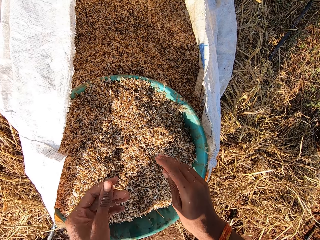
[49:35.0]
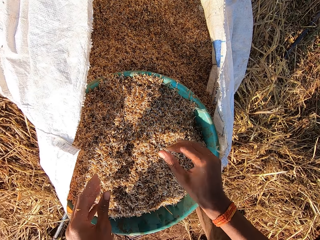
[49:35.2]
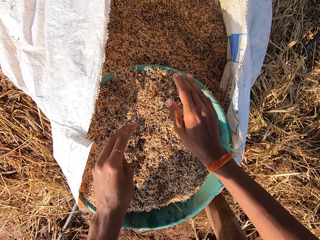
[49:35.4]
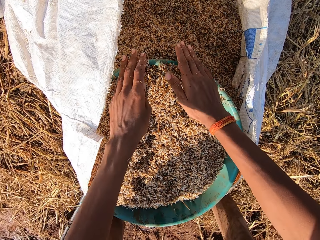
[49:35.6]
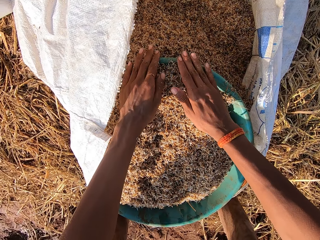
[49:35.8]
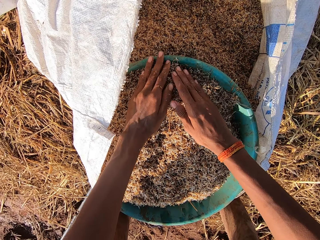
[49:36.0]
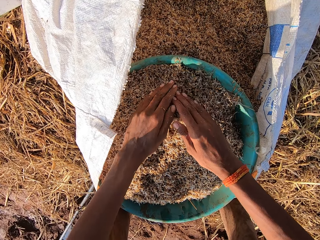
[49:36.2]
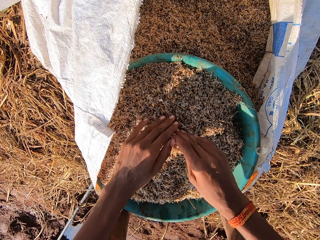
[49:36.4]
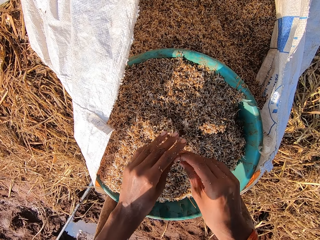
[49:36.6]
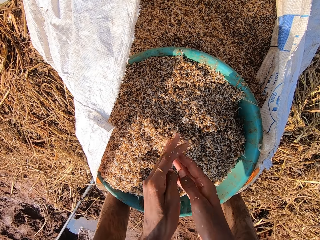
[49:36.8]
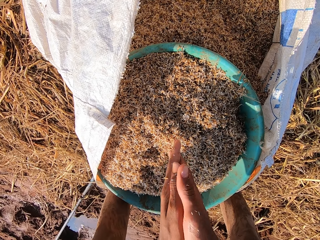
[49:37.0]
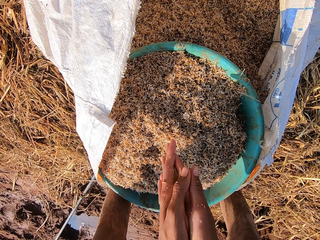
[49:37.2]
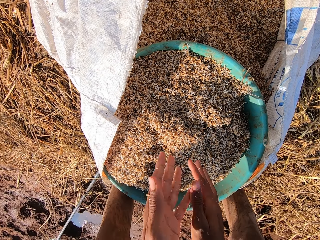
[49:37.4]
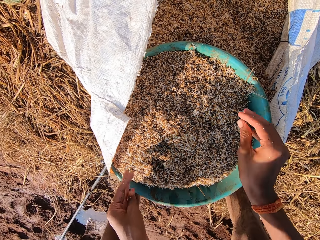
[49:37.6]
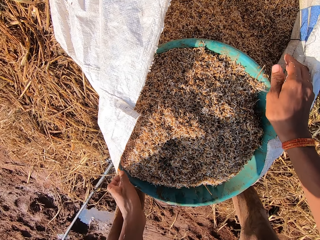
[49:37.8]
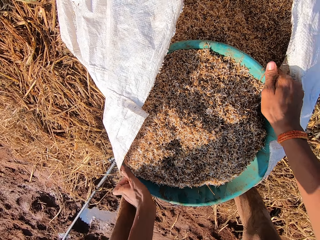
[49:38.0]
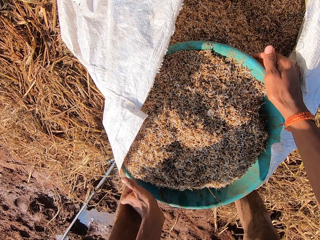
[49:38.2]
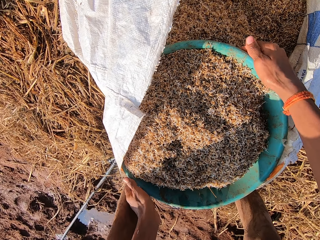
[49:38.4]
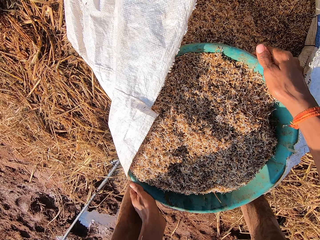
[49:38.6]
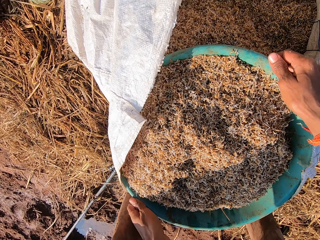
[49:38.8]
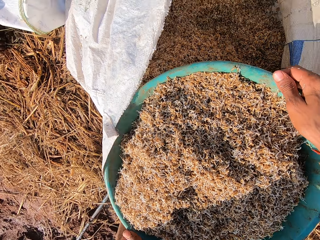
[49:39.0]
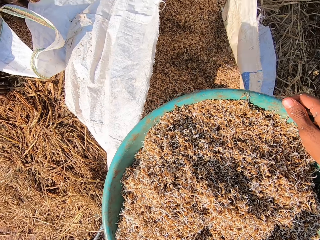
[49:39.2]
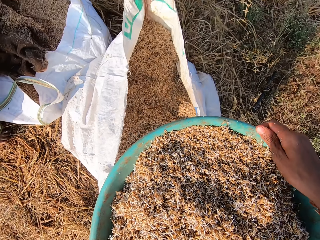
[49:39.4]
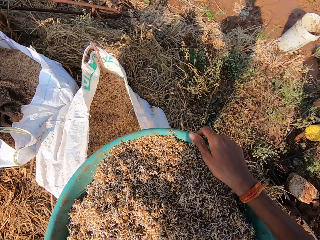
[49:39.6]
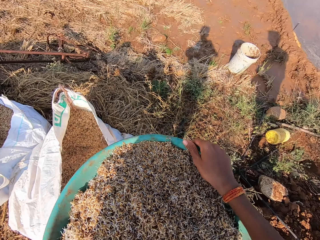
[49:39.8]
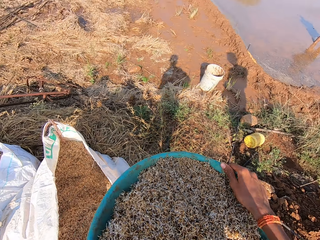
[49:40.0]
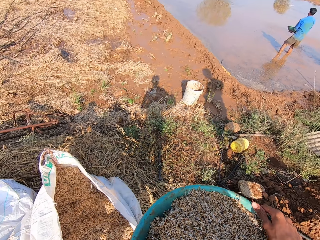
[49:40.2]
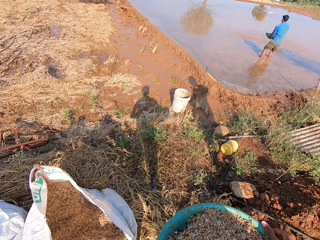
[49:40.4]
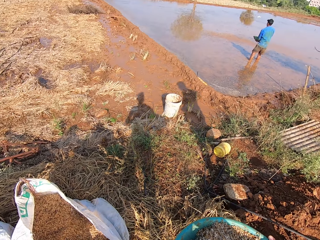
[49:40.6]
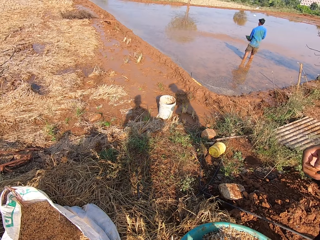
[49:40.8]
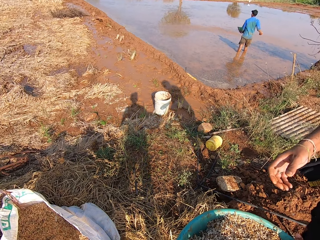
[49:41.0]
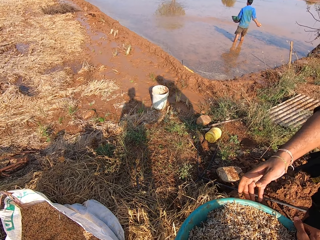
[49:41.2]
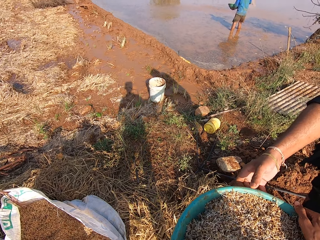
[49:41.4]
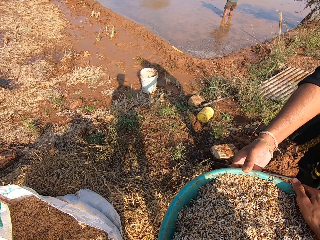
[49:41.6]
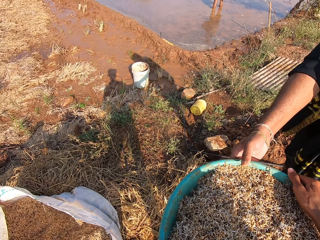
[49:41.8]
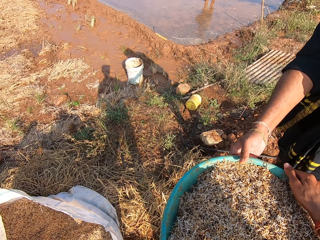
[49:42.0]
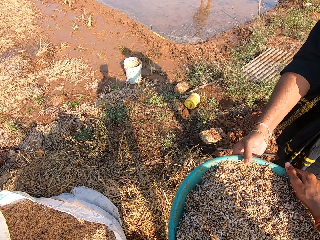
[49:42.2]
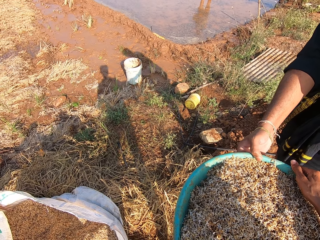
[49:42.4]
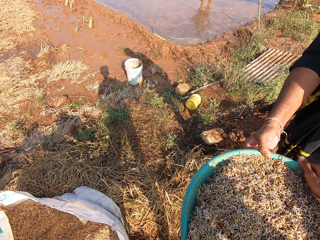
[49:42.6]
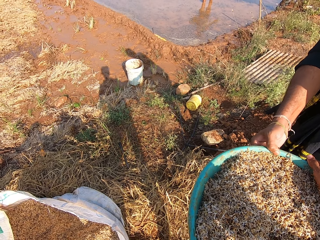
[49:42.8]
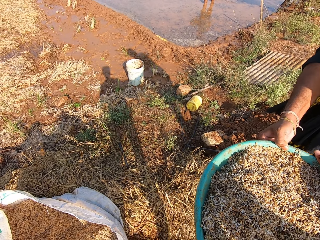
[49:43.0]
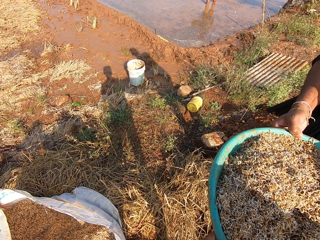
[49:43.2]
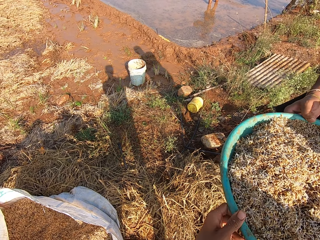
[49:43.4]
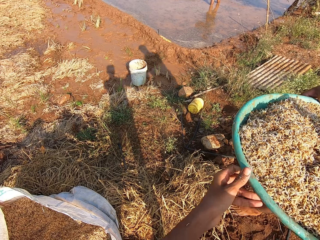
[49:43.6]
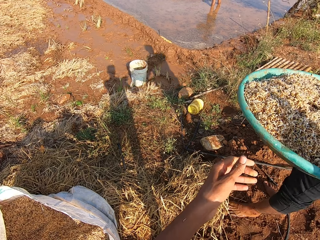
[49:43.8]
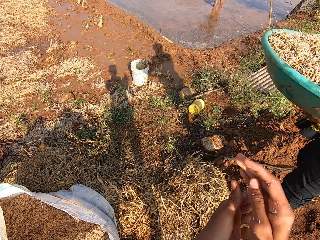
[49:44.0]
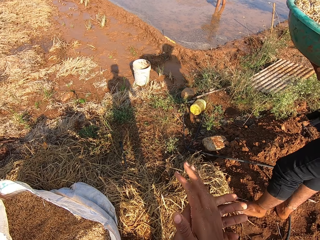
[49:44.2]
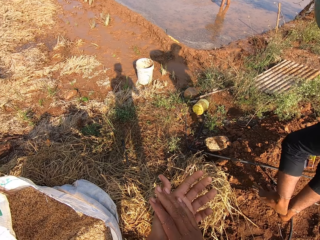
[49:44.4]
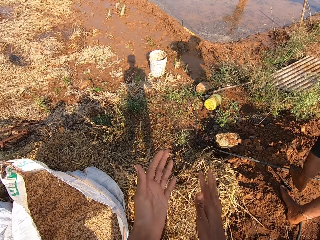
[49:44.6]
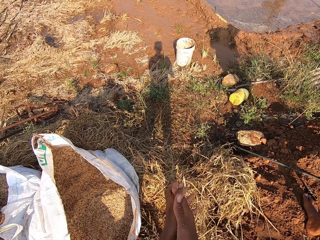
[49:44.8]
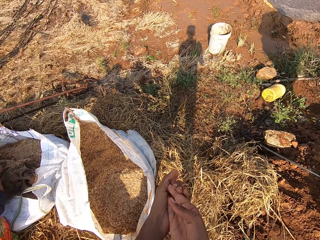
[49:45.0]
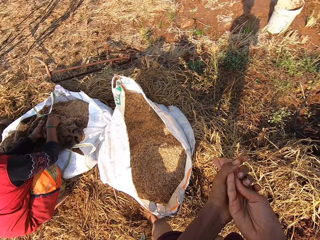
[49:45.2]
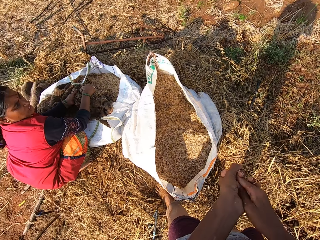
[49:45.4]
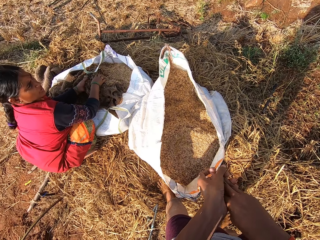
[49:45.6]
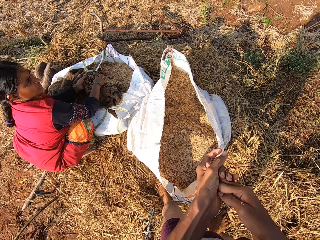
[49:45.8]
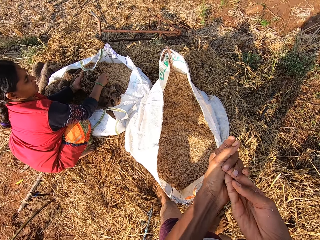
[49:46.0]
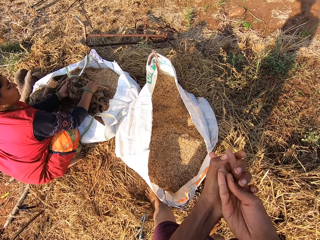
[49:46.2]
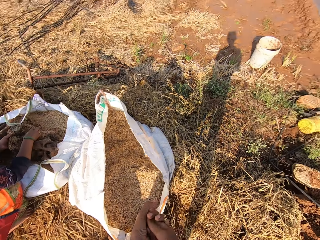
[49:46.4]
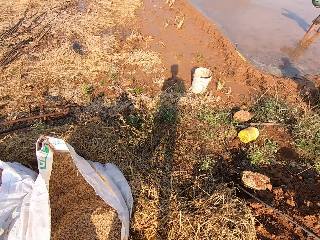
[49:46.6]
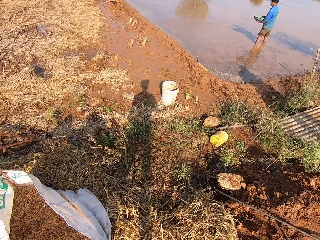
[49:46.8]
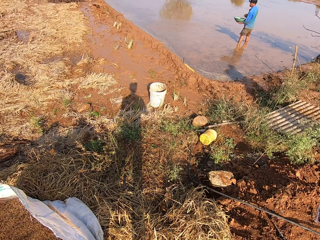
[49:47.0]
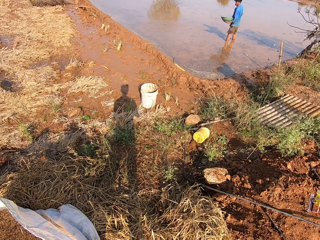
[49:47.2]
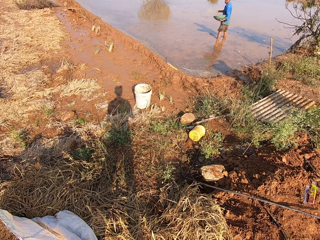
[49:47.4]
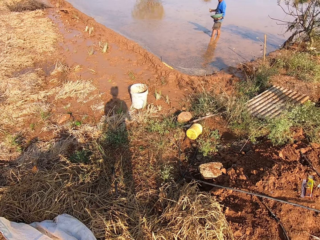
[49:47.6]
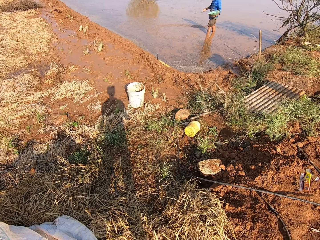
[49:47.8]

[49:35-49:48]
The camera wearer adjusts the millet in the bowl with both hands. They dust millet from both hands, and pick up the bowl from the sack with both hands. A man throws the millet in the mud with his right hand. The camera wearer passes the bowl to the man with both hands. The man takes the bowl of something from a person. The camera wearer dusts millet from both hands. A woman removes some barley straws from a cloth with both hands.

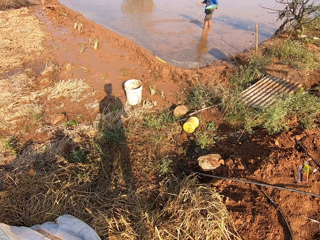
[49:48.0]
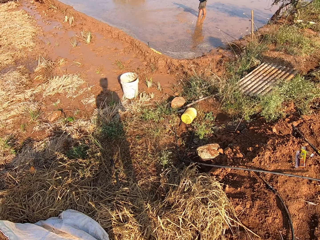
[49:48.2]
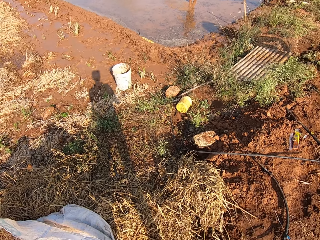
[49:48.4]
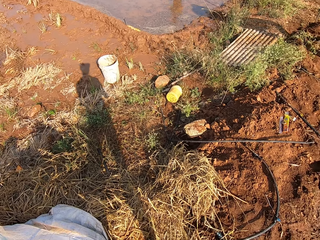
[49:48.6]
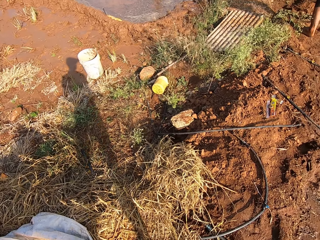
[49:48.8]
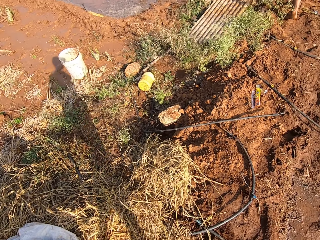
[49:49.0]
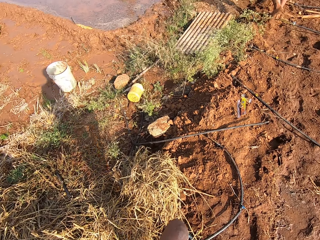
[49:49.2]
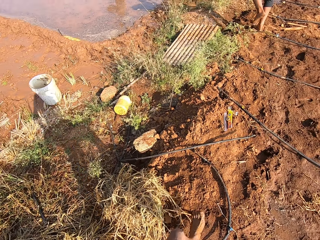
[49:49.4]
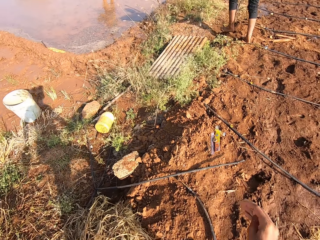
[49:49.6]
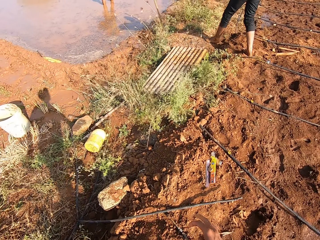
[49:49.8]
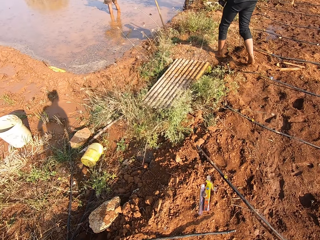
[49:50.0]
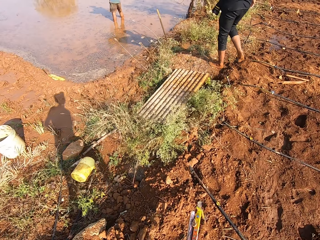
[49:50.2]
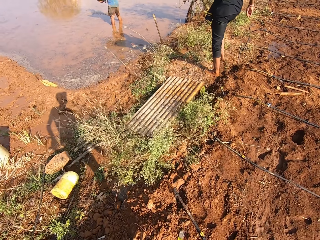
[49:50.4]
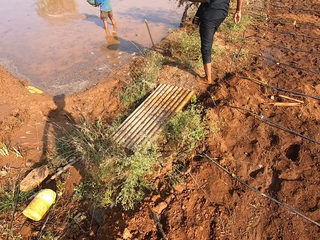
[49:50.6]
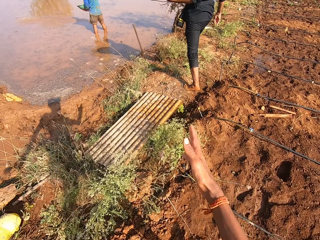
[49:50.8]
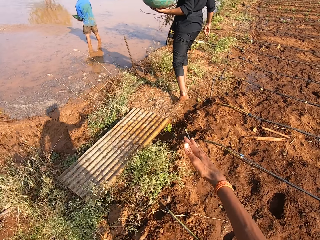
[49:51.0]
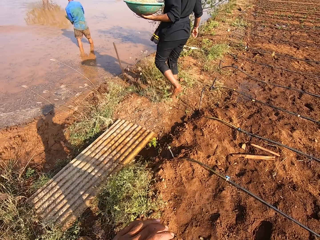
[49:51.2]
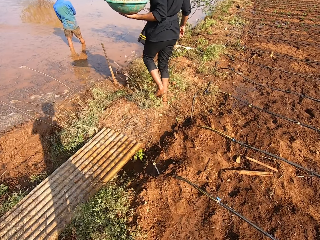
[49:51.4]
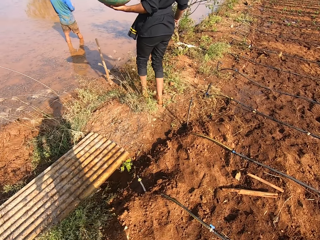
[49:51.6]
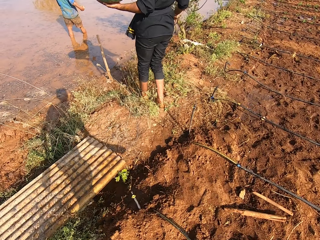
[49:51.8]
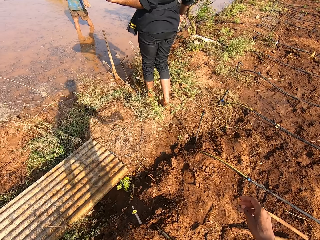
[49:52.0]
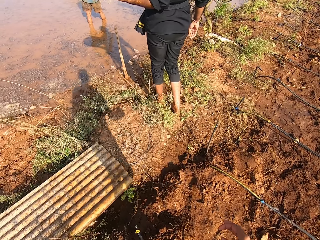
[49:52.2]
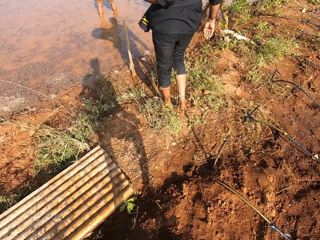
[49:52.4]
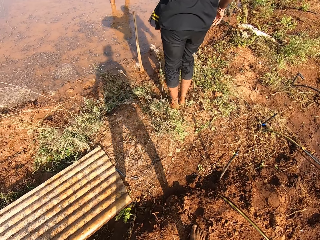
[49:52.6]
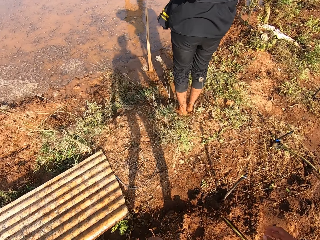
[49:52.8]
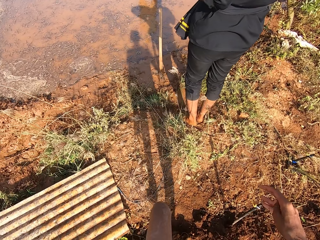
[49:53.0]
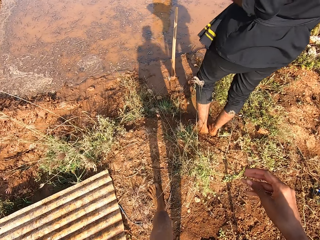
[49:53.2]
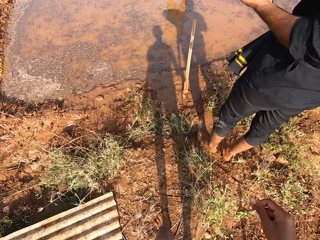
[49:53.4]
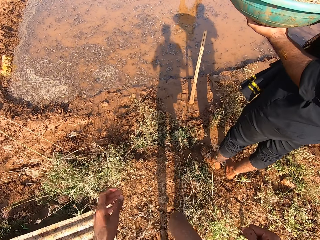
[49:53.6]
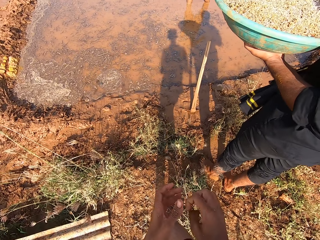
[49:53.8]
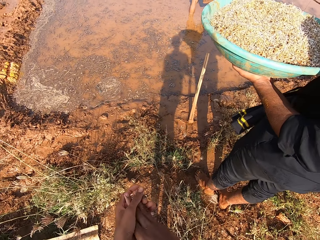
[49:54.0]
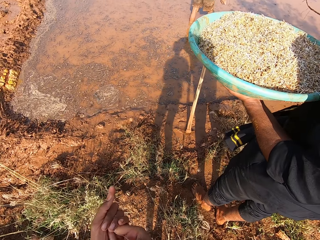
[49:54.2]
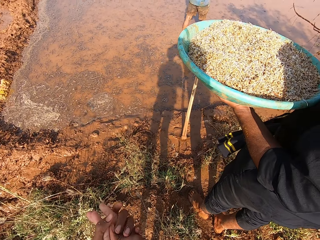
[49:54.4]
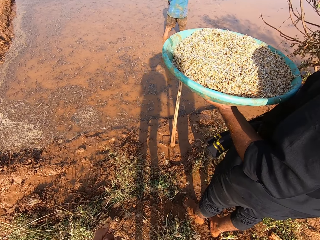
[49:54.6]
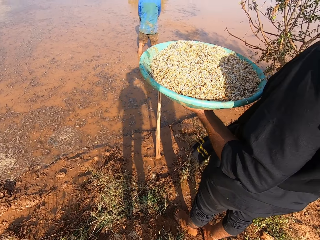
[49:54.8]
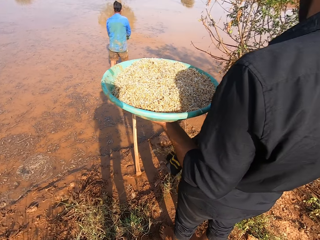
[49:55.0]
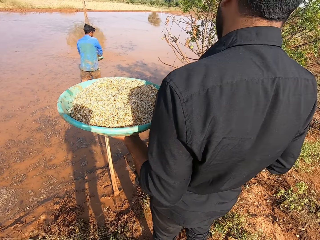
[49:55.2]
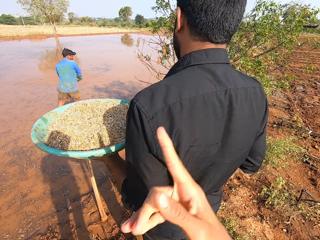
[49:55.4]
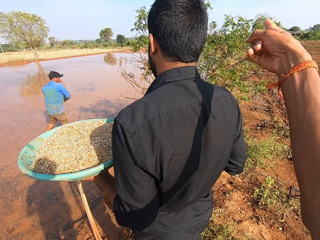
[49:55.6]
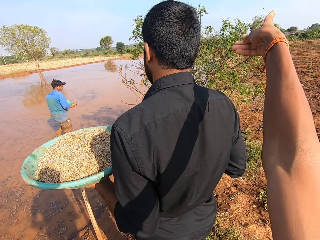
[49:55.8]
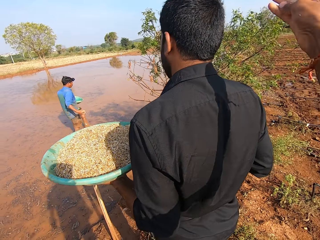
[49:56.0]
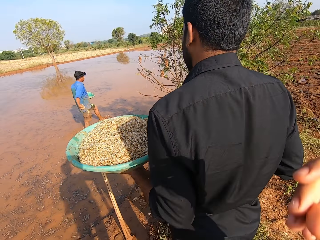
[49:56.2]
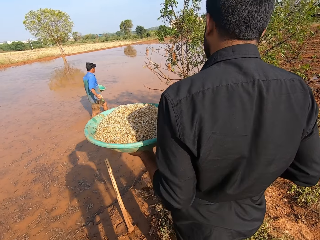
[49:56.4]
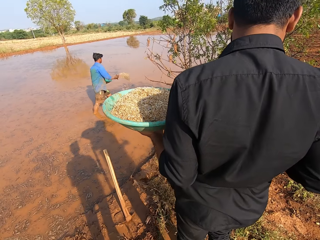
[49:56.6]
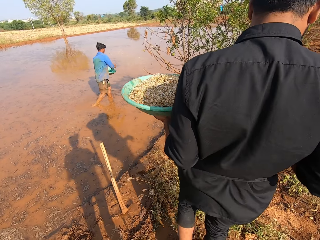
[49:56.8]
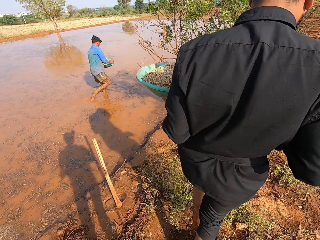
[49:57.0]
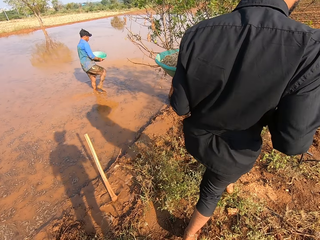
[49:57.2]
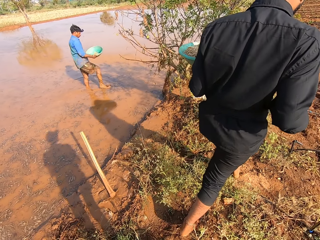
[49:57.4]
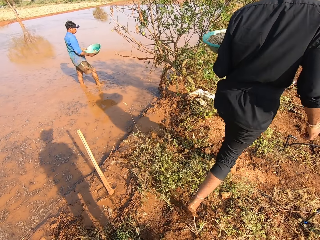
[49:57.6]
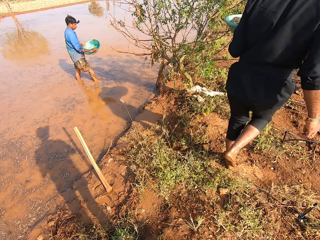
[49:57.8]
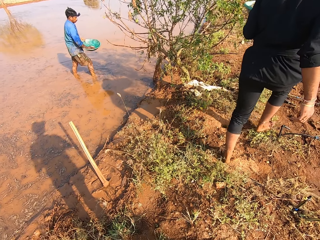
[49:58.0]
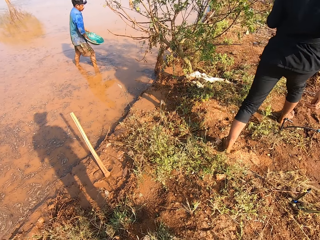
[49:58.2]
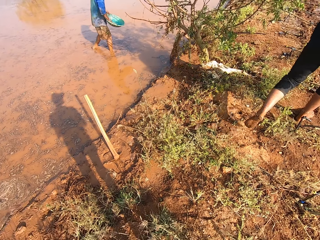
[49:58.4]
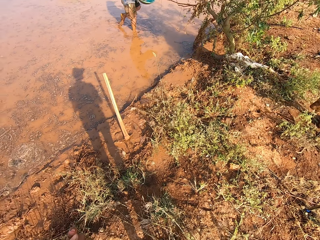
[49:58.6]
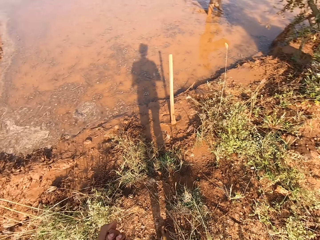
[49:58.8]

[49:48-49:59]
The camera wearer walks towards the man. He raises his finger. He points towards the river with his right hand.
